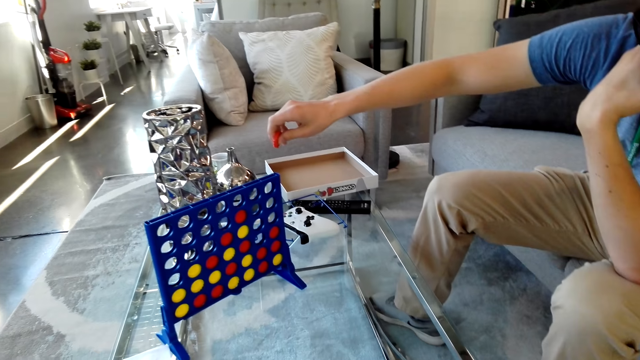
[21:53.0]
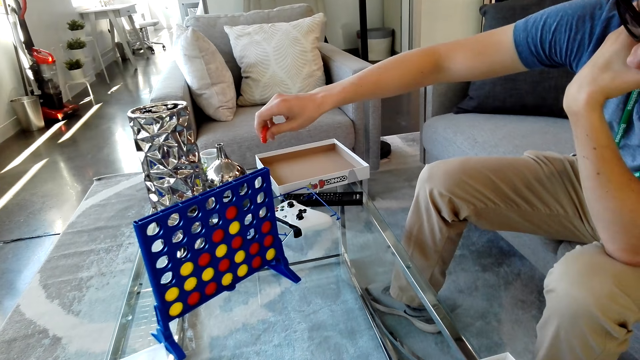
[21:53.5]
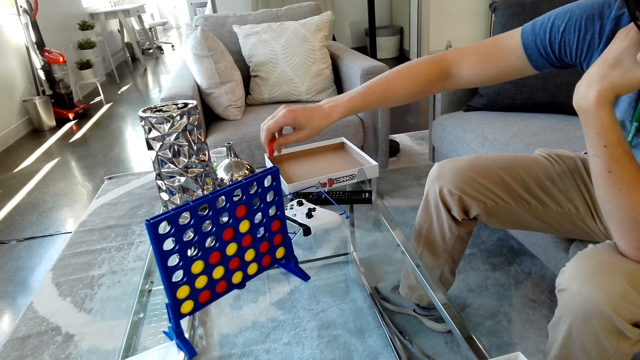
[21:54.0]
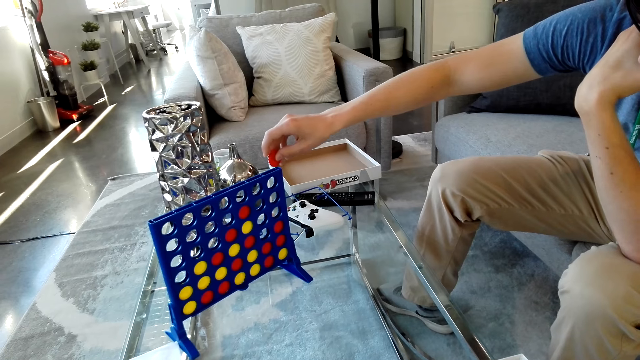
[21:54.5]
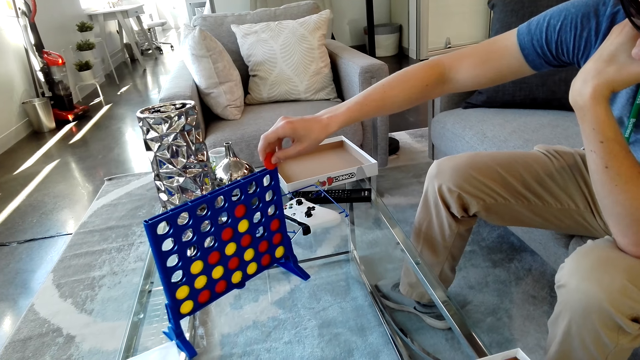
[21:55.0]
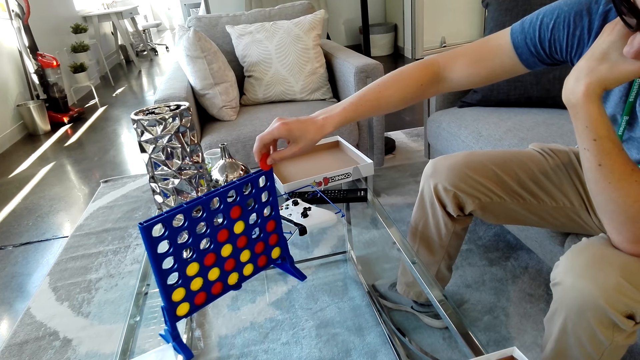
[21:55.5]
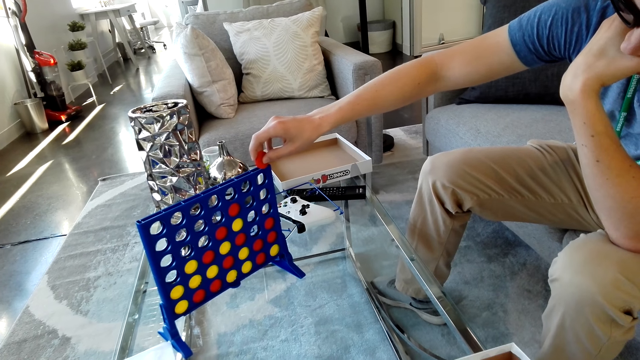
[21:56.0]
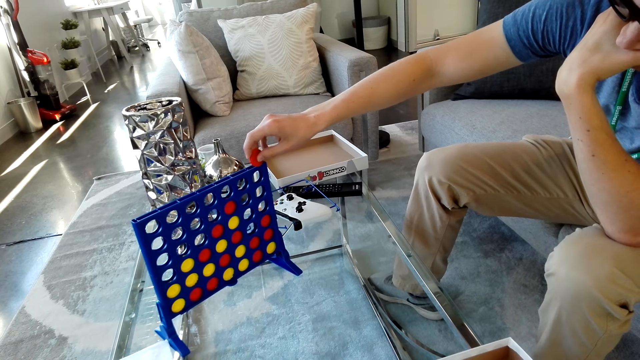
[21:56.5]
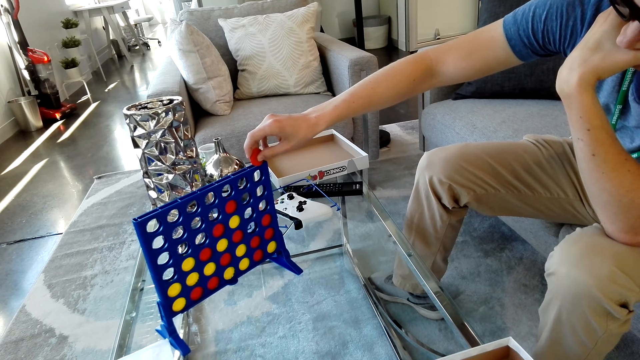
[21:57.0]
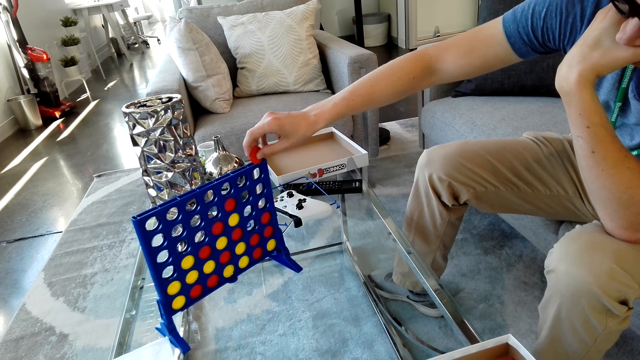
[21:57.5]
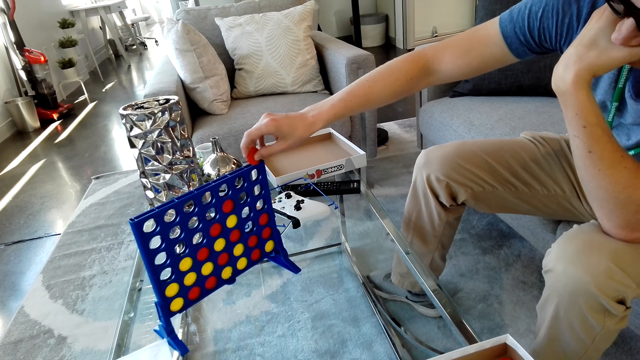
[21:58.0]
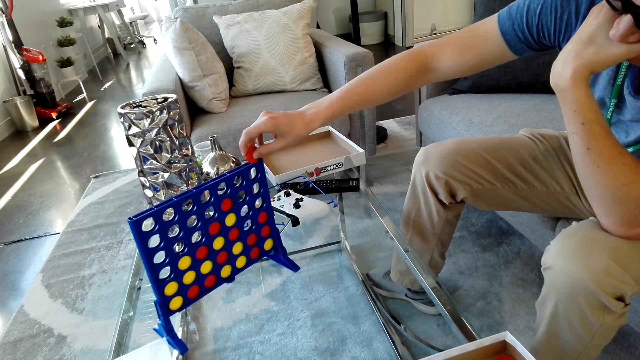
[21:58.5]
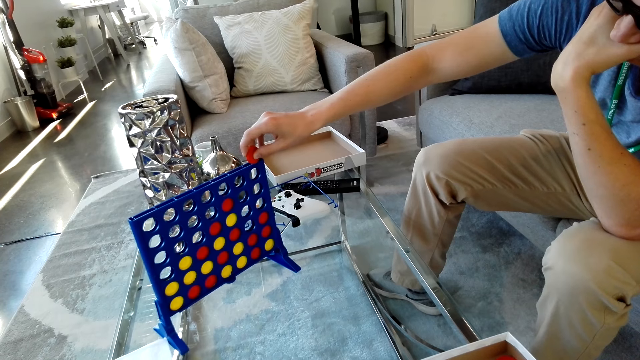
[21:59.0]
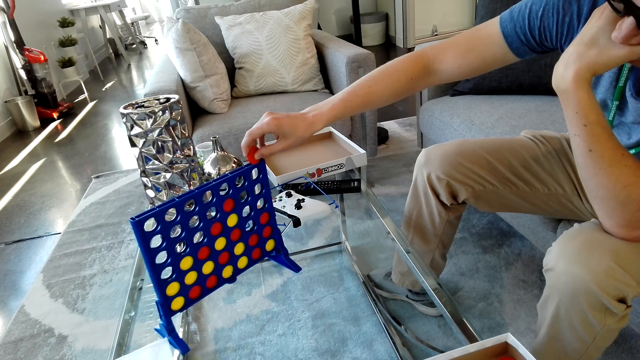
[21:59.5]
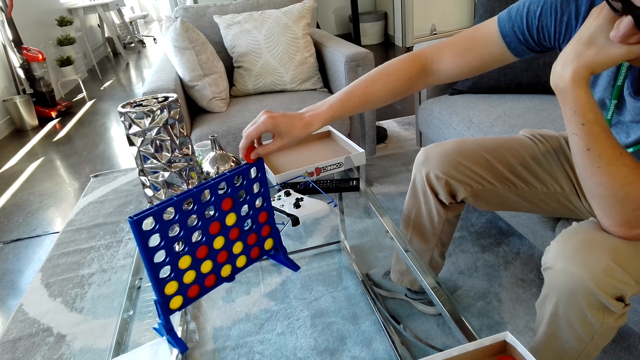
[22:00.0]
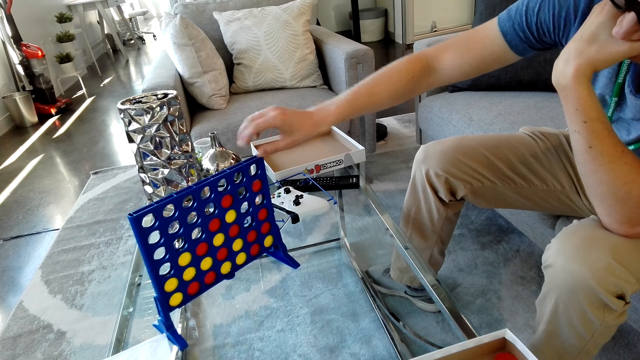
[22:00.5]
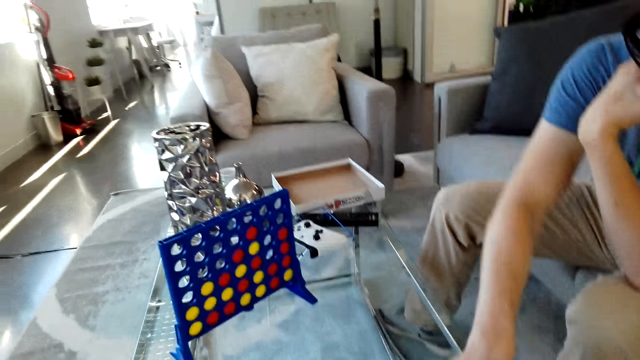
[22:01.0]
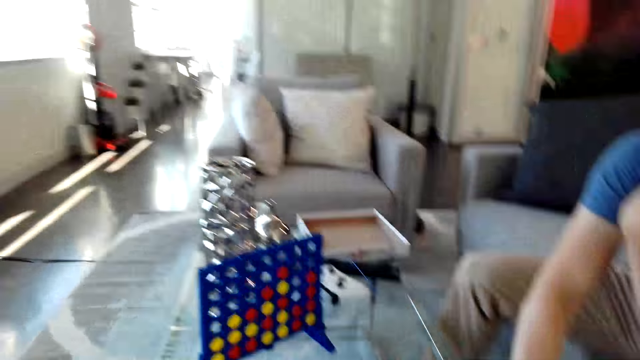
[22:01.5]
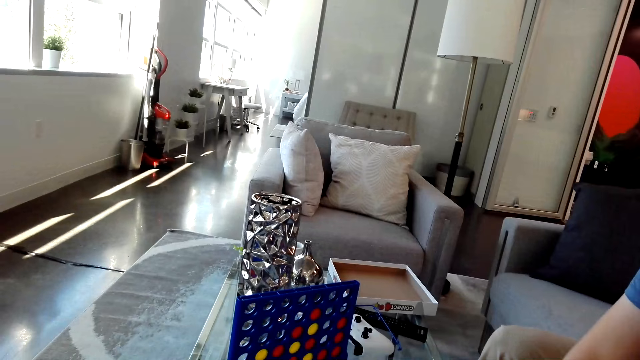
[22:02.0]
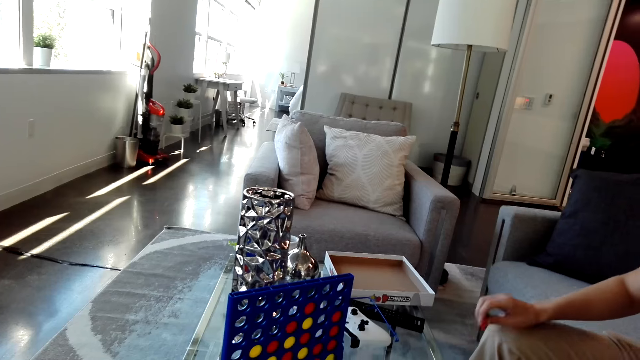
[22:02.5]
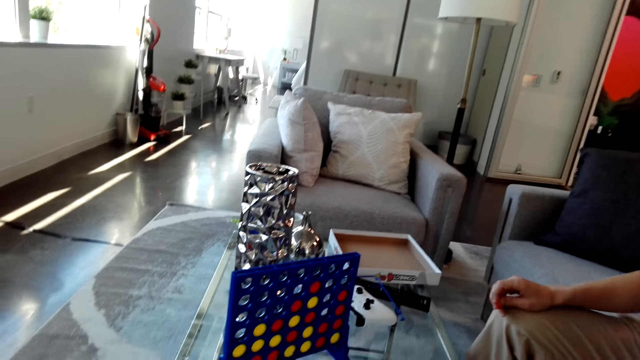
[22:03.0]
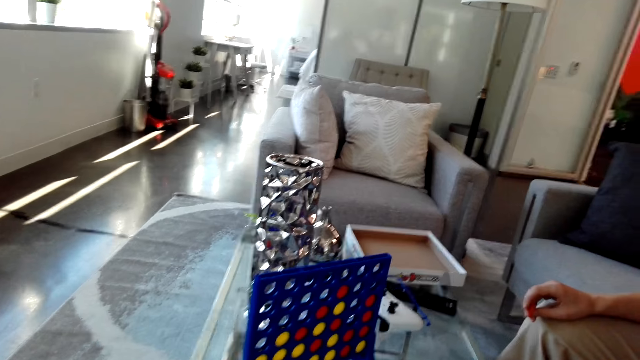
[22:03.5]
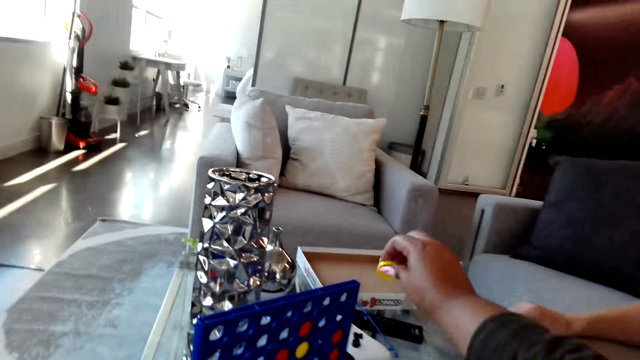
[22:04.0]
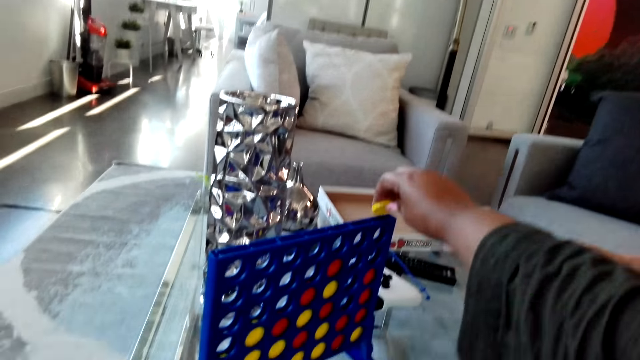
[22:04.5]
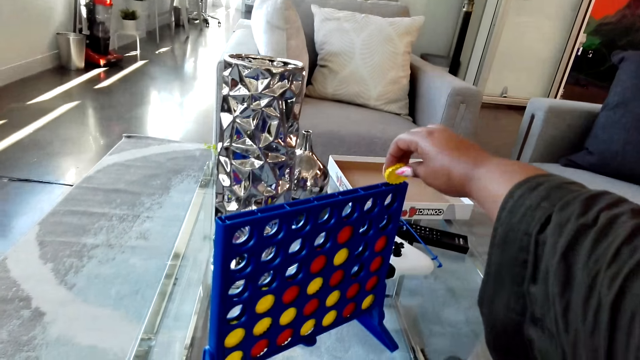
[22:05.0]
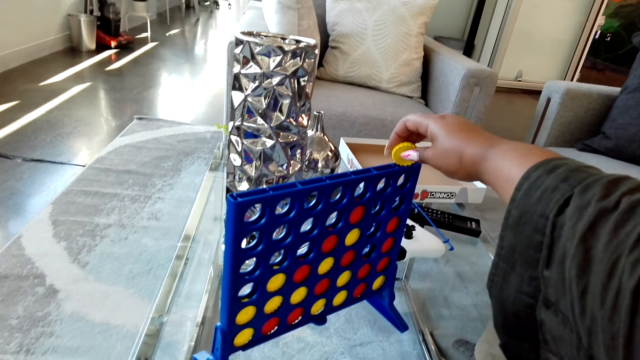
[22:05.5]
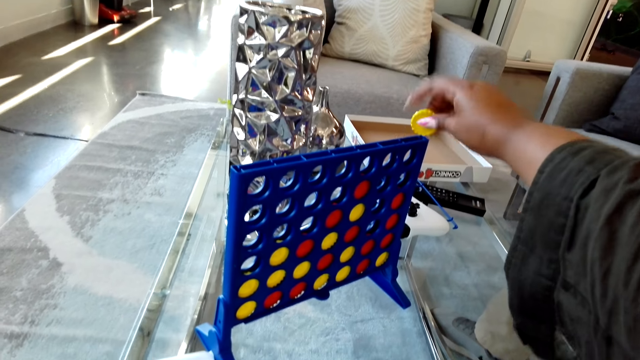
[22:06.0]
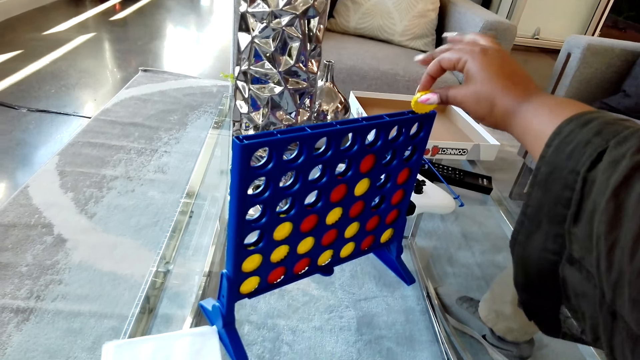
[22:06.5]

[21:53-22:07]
A man drops the bottle top in the rack. The man drops the red disc in a grid. The camera wearer looks at the grid on a table. The man picks a red disc from the box. The camera wearer drops the bottle top in the rack.

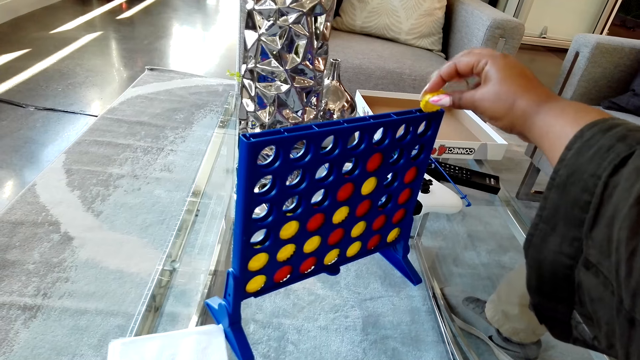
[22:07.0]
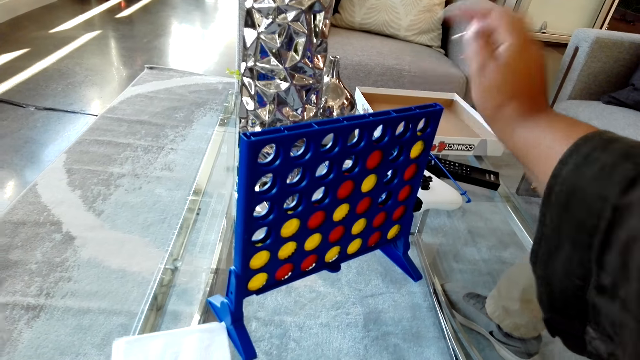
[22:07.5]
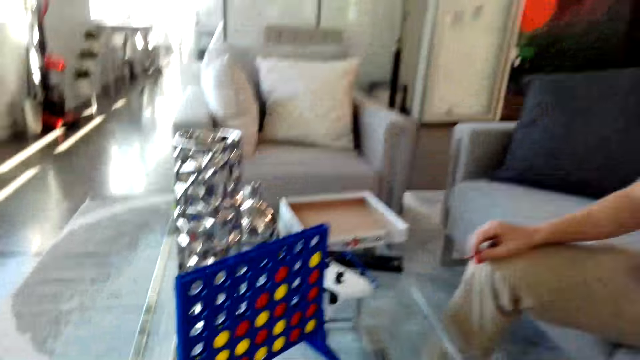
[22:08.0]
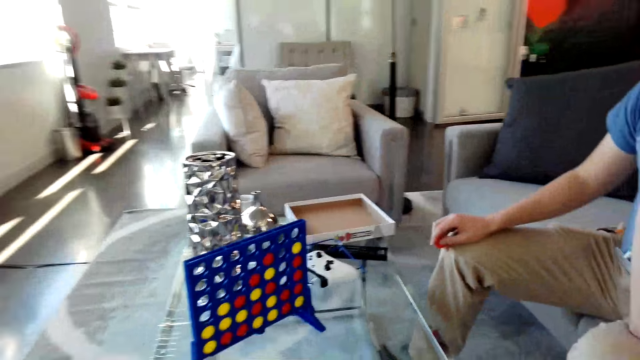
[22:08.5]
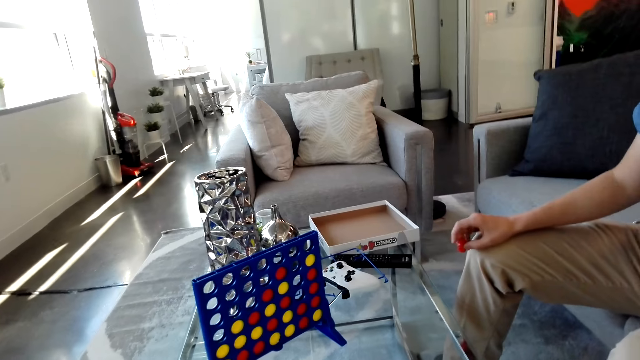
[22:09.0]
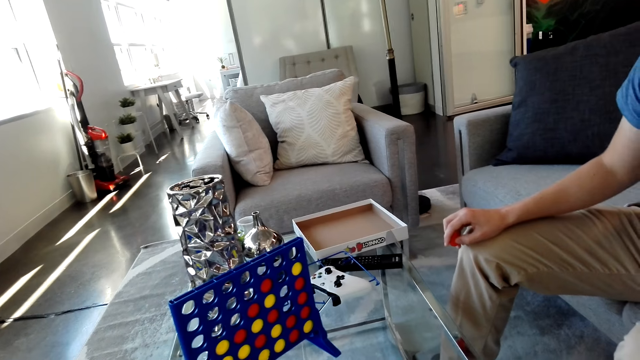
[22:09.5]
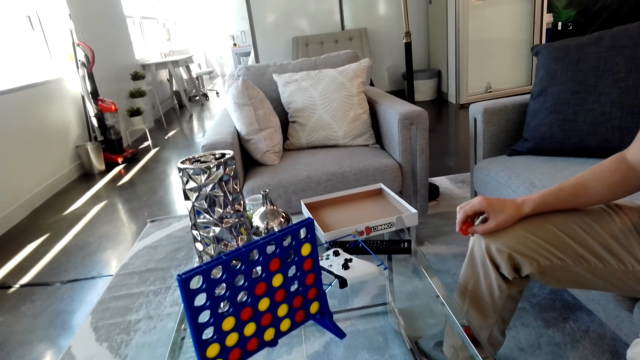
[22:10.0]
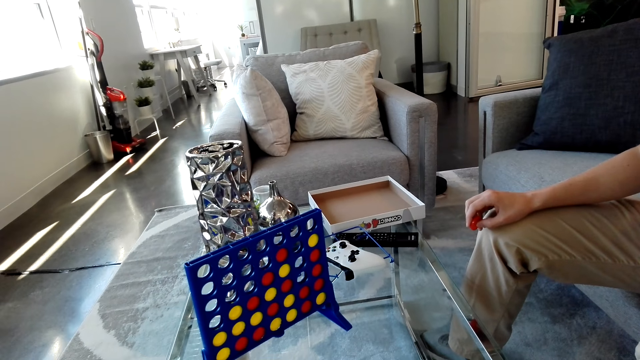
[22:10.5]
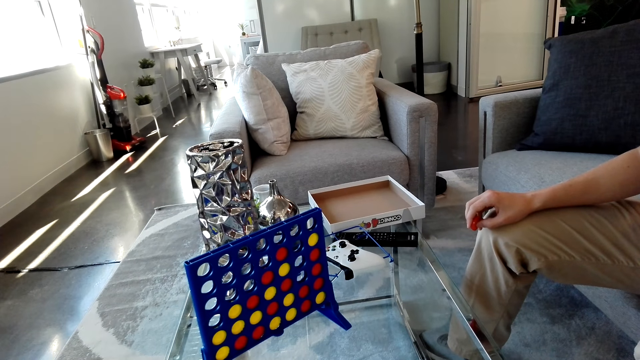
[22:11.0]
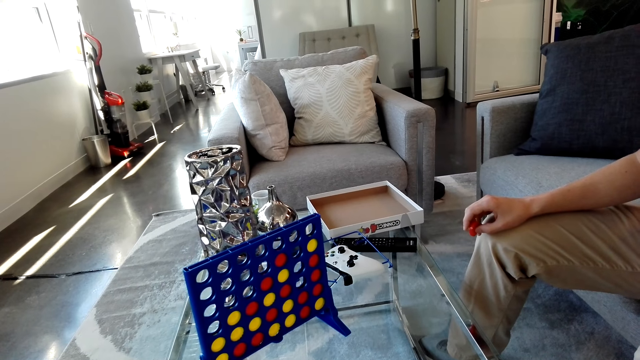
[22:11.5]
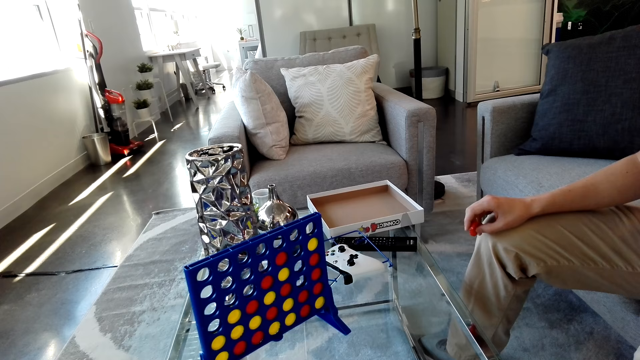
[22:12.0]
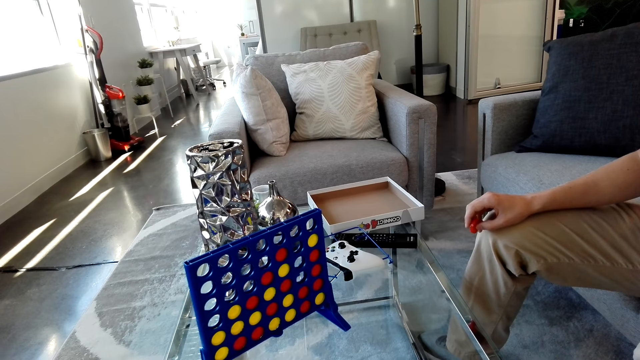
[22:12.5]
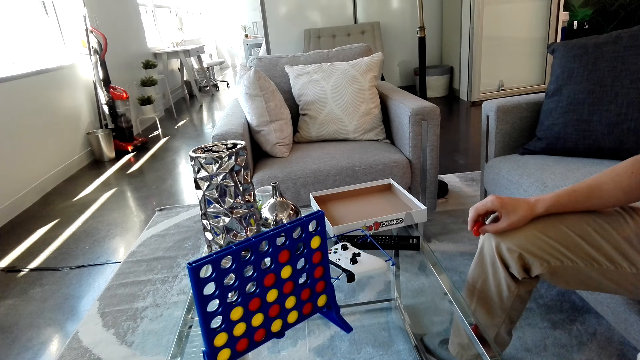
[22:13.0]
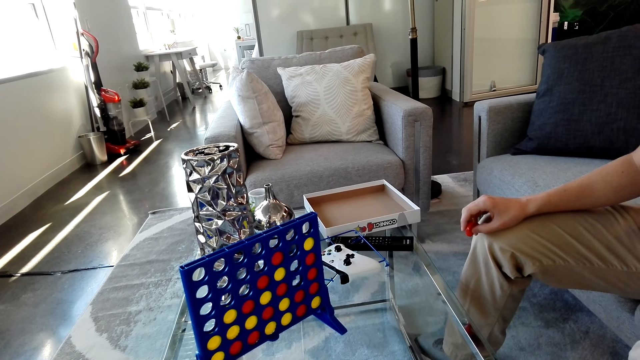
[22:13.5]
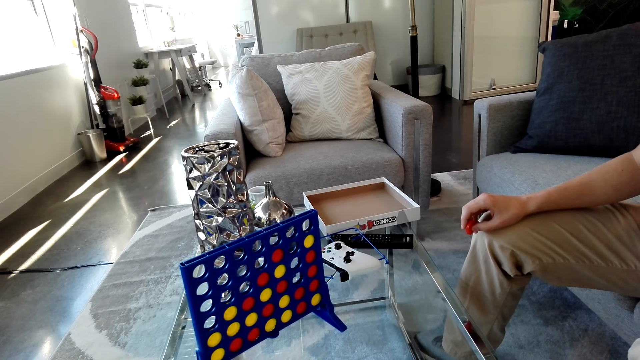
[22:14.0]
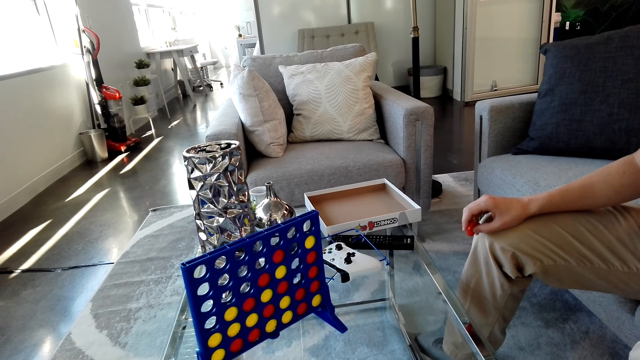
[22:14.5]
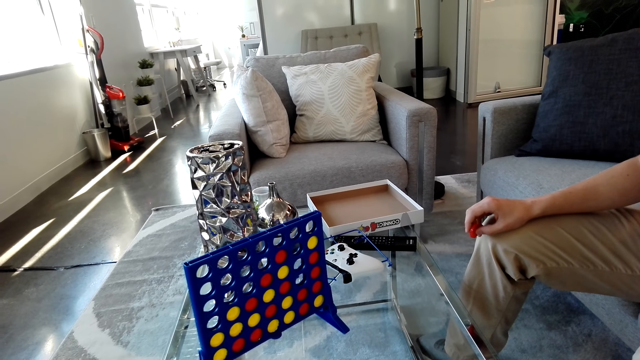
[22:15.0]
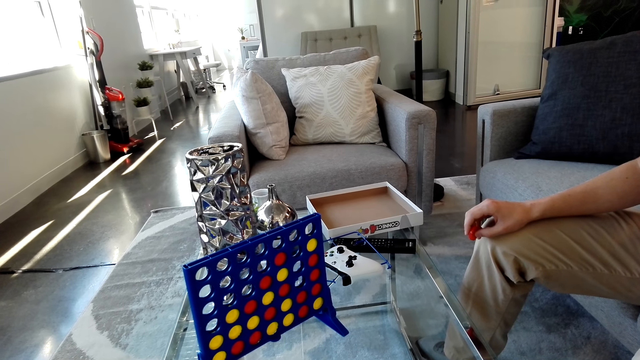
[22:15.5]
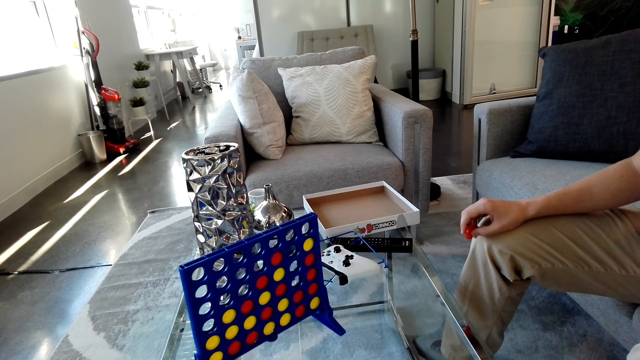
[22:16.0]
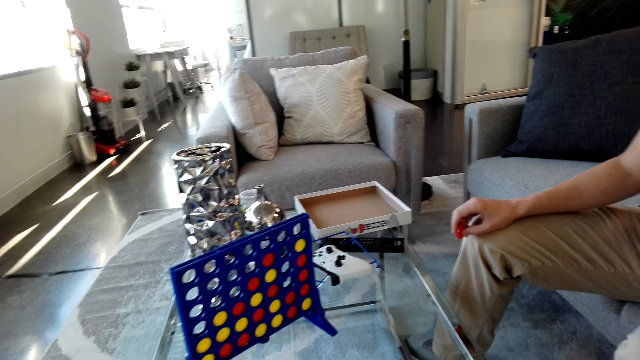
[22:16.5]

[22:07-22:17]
The camera wearer drops a yellow disc in the grid. They look at the grid on a table.
